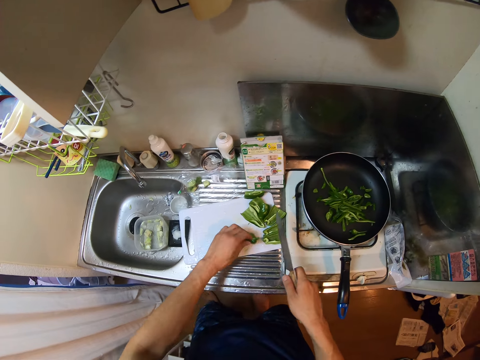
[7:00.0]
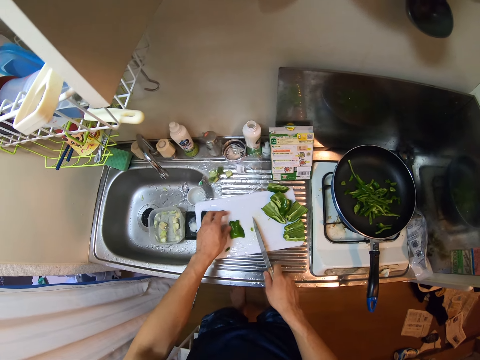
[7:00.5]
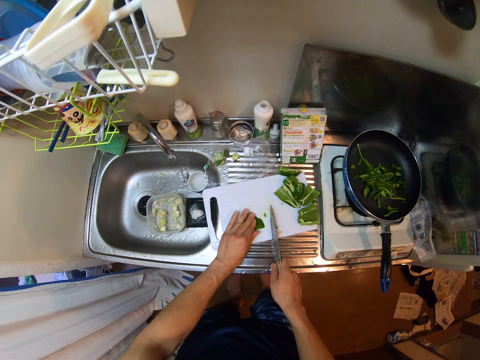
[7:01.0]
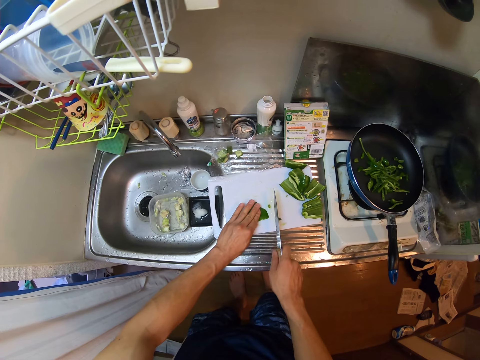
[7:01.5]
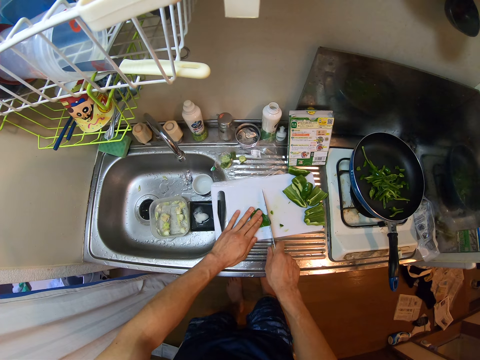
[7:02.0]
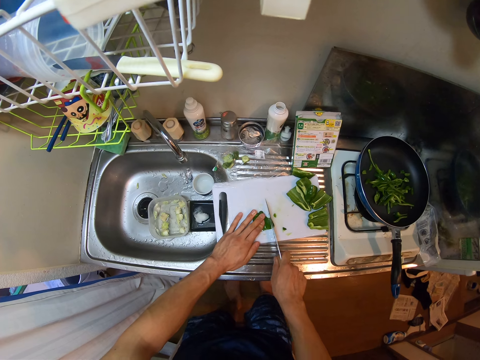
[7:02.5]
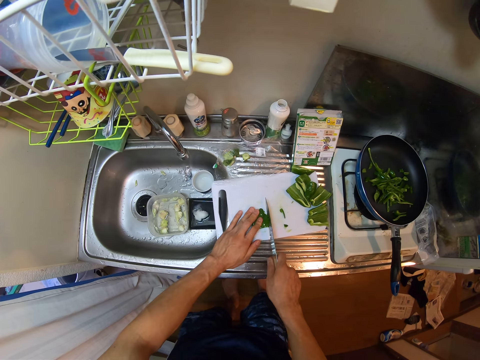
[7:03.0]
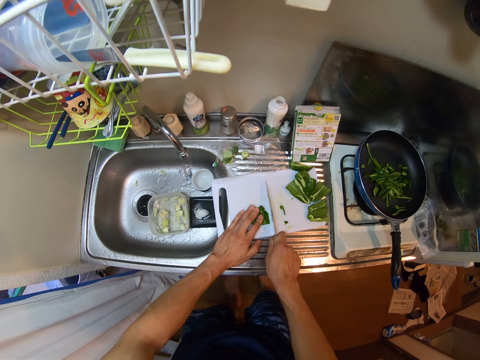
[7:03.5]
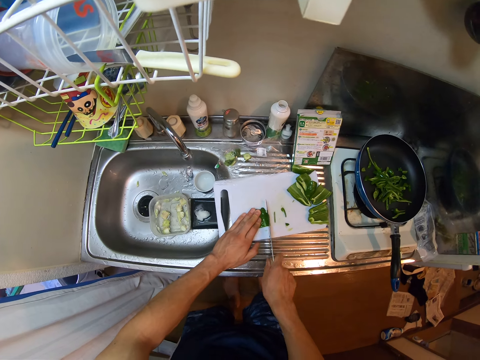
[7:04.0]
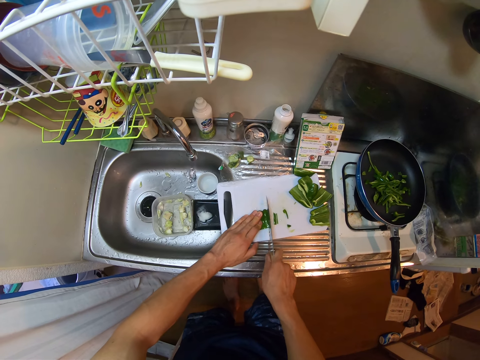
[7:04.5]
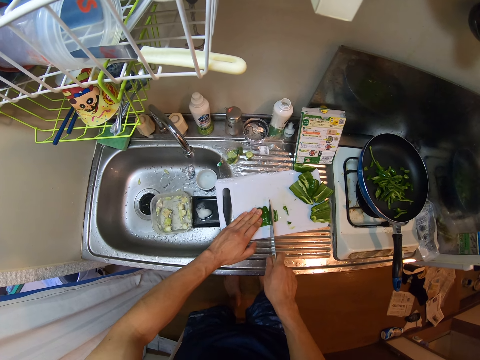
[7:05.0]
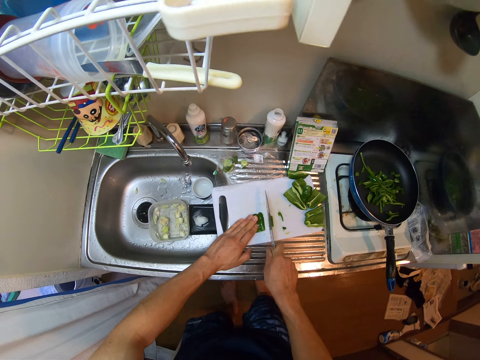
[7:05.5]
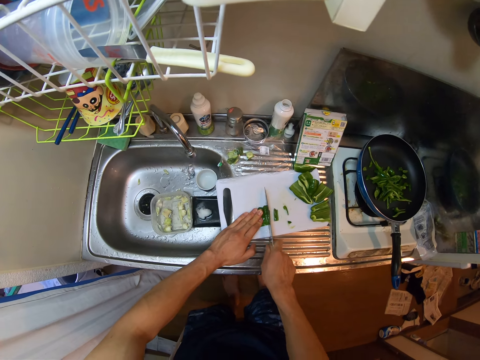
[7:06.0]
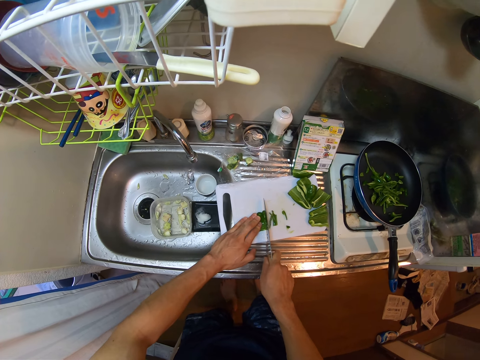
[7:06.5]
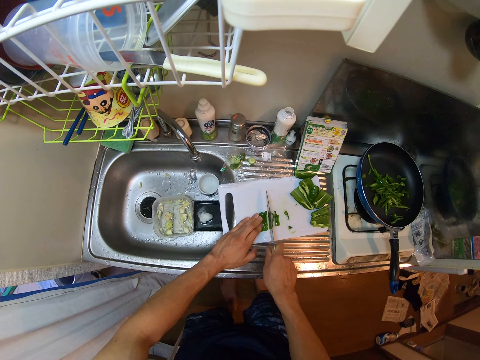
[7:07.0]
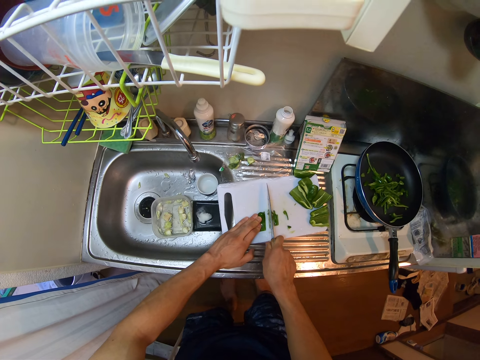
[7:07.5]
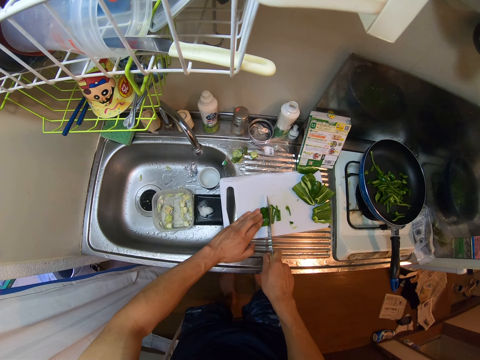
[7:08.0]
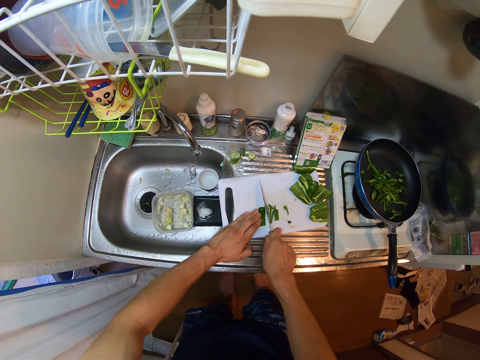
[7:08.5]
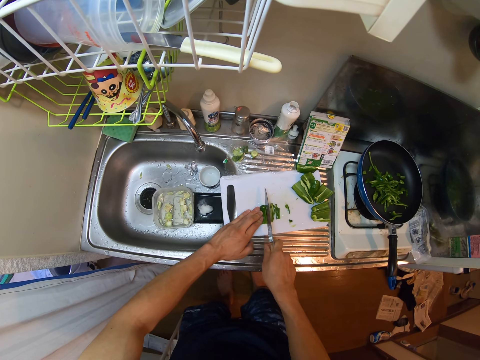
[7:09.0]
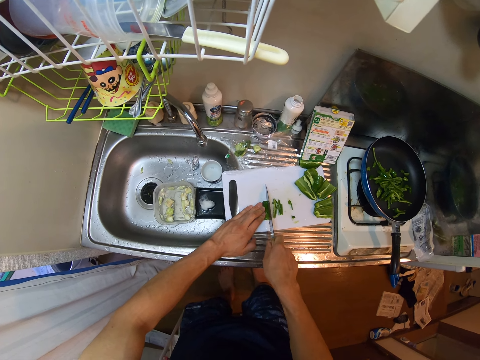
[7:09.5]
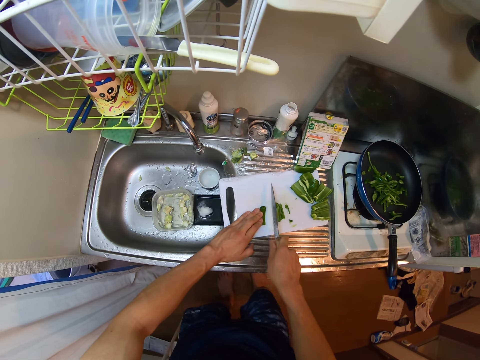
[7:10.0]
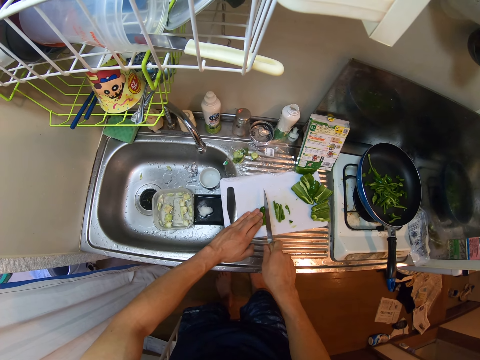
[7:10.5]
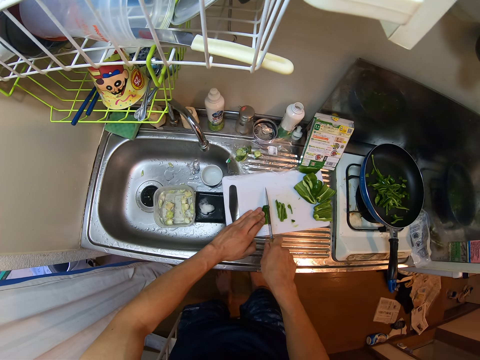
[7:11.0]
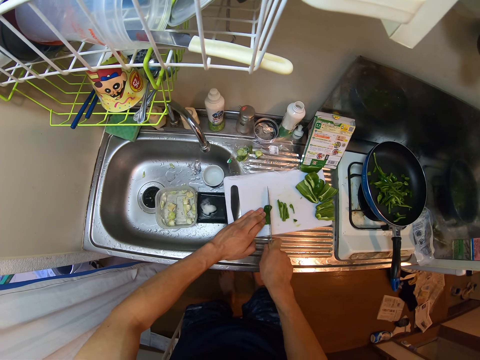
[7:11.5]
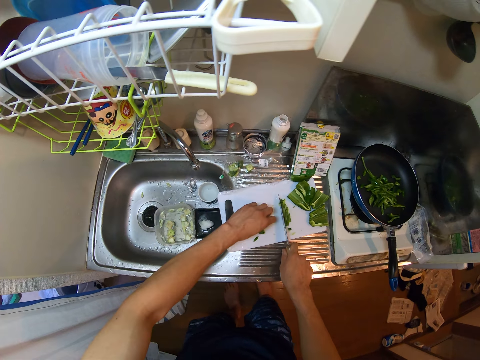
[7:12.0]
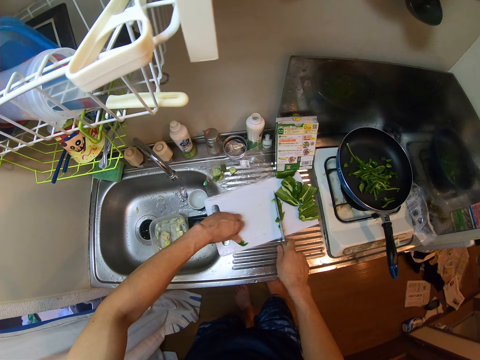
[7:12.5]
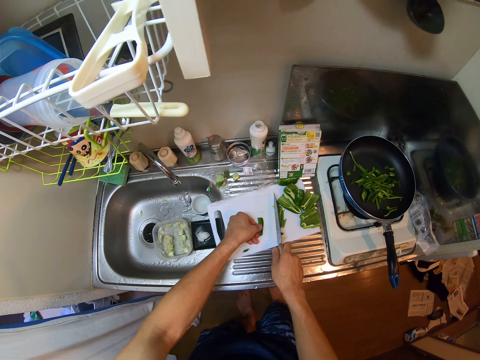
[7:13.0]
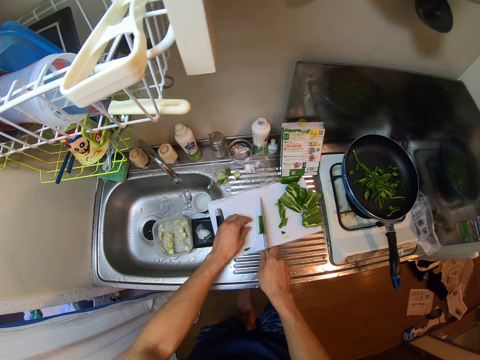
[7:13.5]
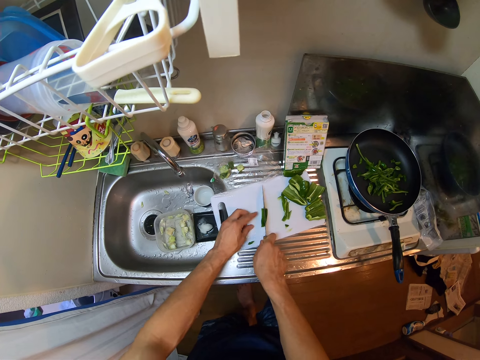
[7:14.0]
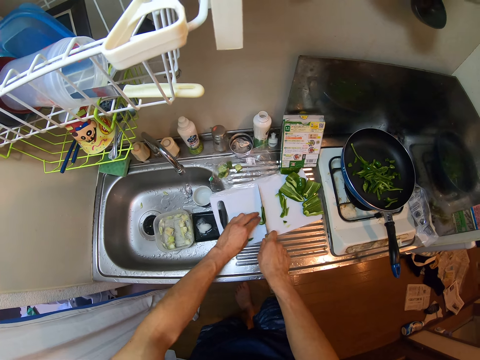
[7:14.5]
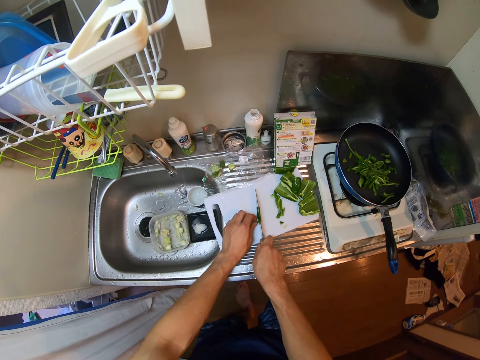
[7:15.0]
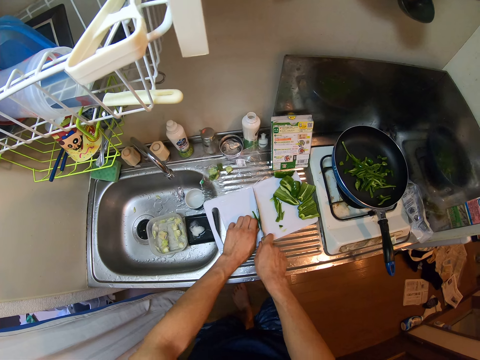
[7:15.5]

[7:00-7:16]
The camera wearer turns the bell pepper on the chopping board. They hold the bell pepper on the chopping board. They cut the bell pepper into small pieces on the chopping board with the knife. They move the pieces of bell pepper with the knife on the chopping board. They rotate the piece of bell pepper on the chopping board. They cut the piece of bell pepper with the knife.

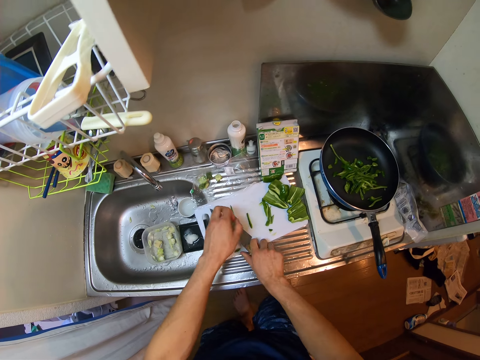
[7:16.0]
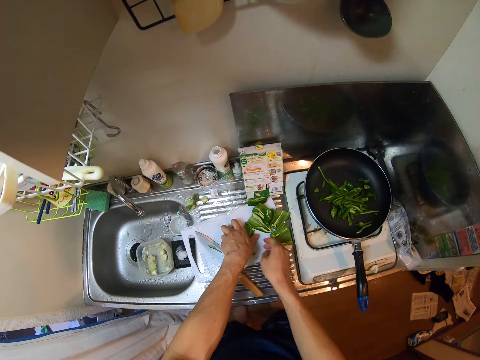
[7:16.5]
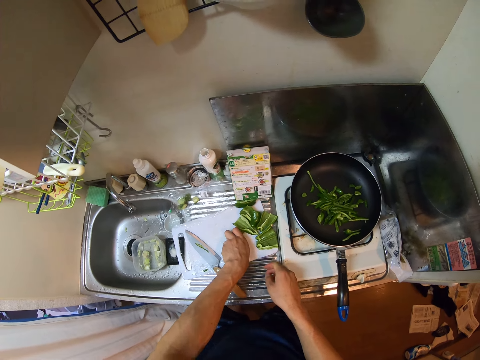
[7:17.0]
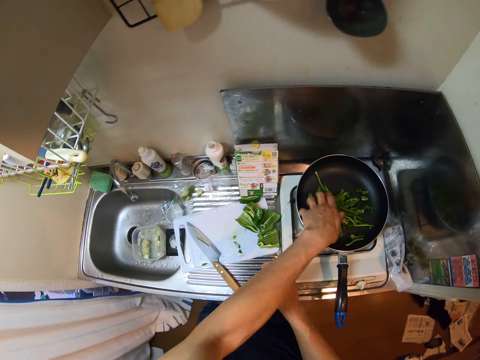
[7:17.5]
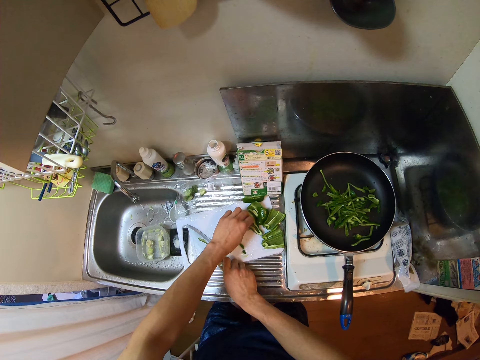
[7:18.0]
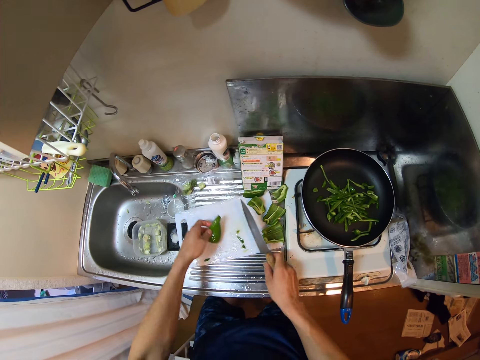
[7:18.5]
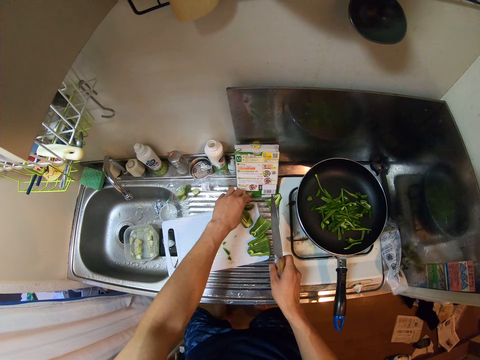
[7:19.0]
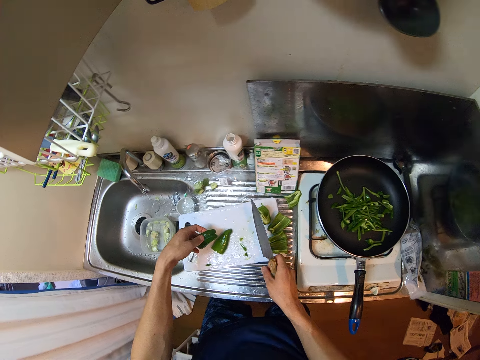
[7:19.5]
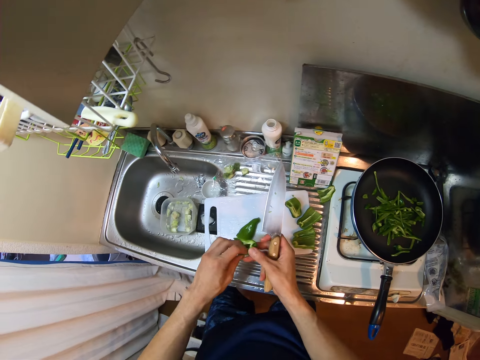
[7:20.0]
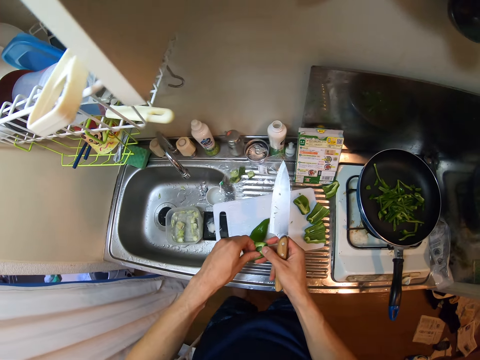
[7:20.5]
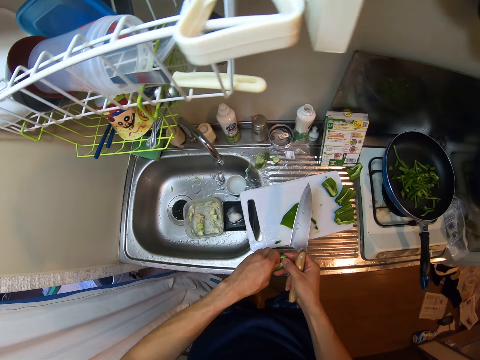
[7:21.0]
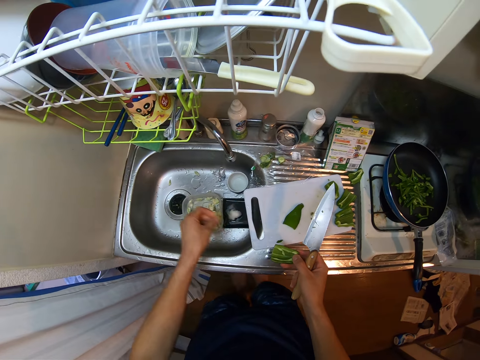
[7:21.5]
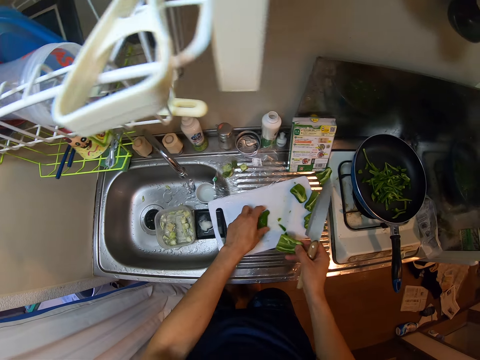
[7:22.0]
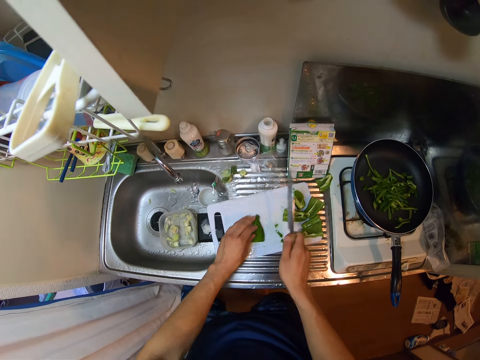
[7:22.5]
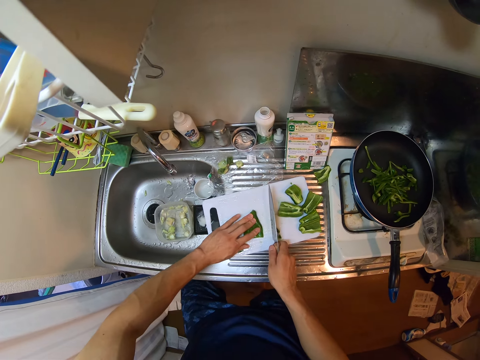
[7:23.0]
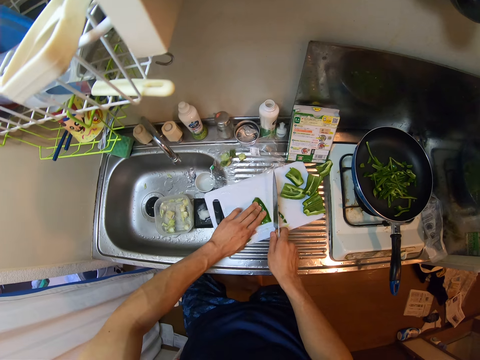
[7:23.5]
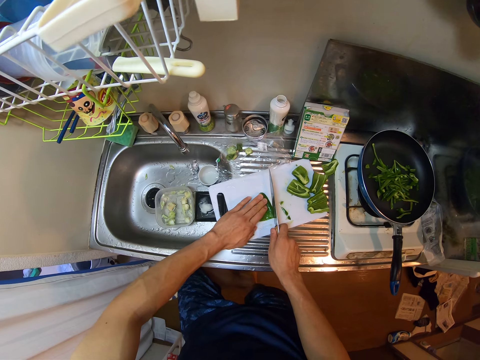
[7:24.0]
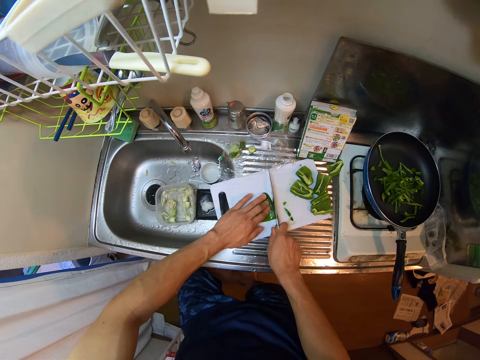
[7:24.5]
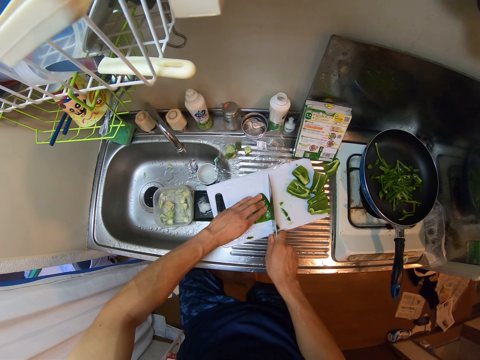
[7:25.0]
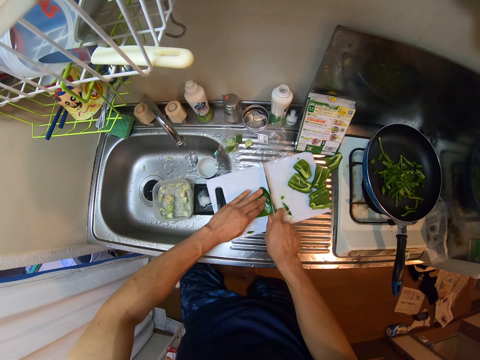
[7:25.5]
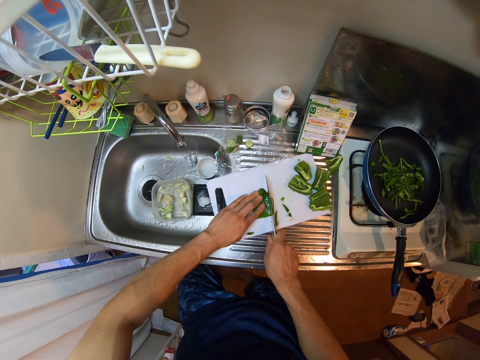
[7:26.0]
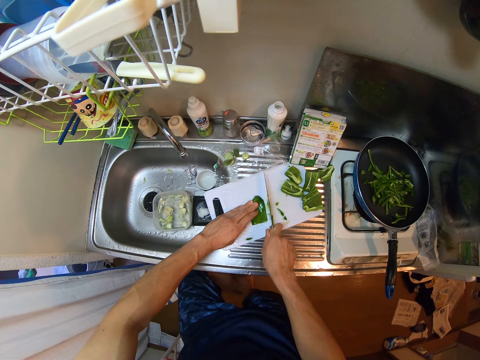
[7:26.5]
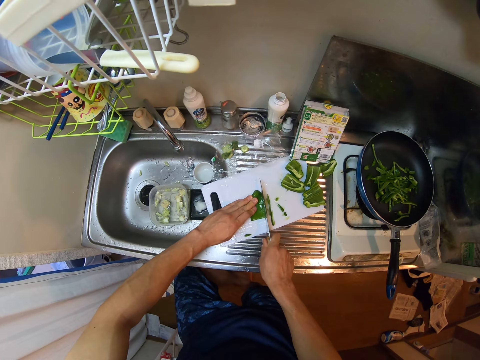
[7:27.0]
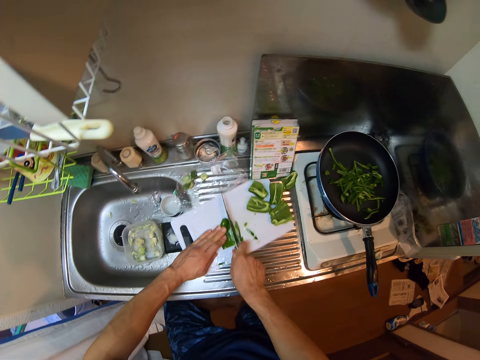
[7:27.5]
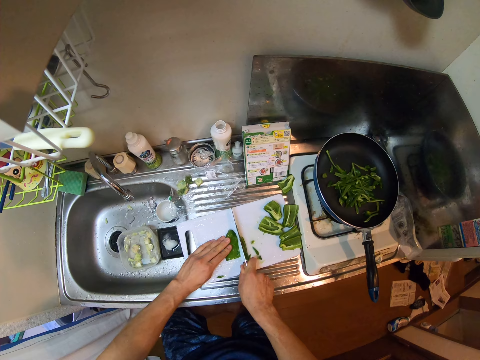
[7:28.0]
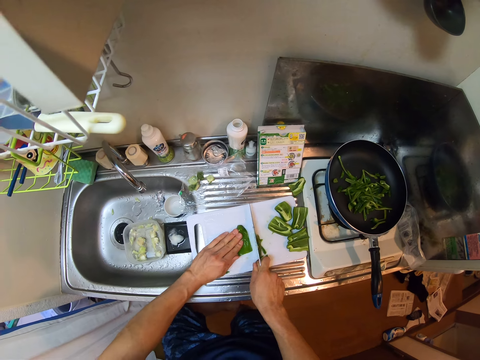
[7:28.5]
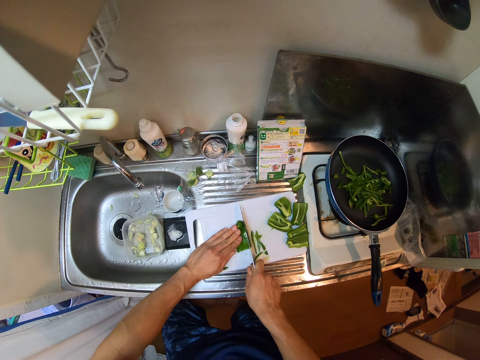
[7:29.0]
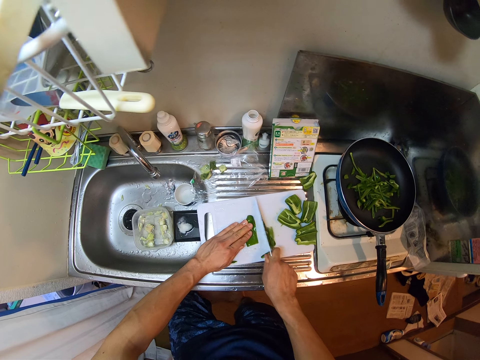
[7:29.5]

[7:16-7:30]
The camera wearer puts the knife on the chopping board. They collect the pieces of bell pepper or green pepper from the chopping board. They put the pieces of bell pepper in the frying pan on the electric cooker. They pick up the bell pepper from the chopping board, turn the bell pepper and put the bell pepper on the chopping board. They pick up another bell pepper from the chopping board. They turn the bell pepper. They remove the seeds of the bell pepper. They put the seeds of the bell pepper in the plastic container. They hold the bell pepper on the chopping board. They drop the green pepper on the chopping board. They stare at the bell pepper on the chopping board. They move the chopping board on the sink. They cut the bell pepper into small pieces with the knife. They move the chopping board on the sink. They cut the bell pepper into small pieces.
